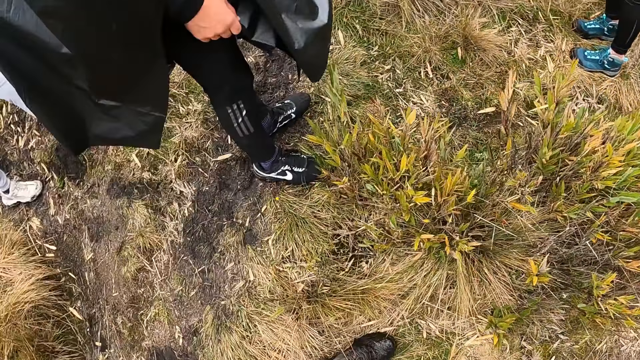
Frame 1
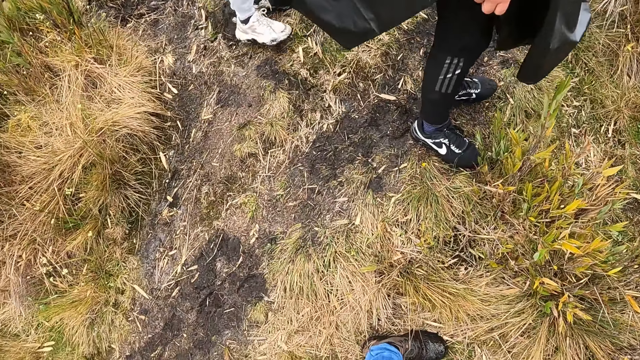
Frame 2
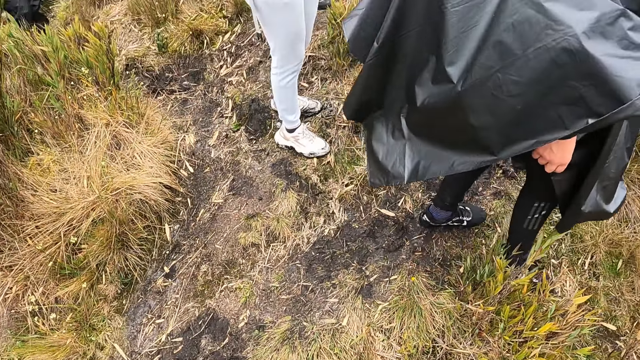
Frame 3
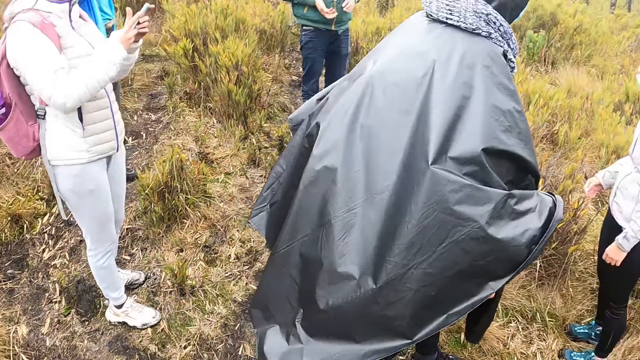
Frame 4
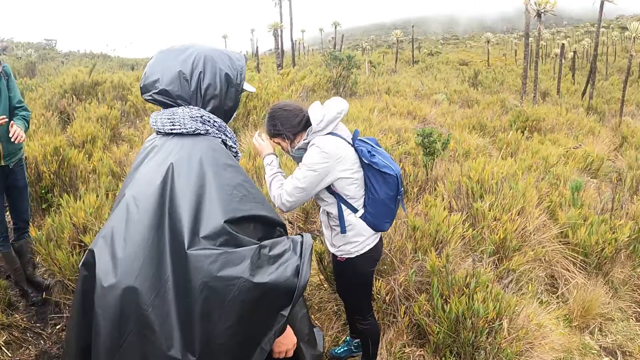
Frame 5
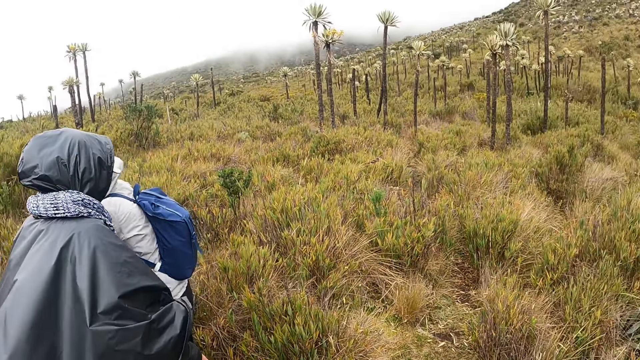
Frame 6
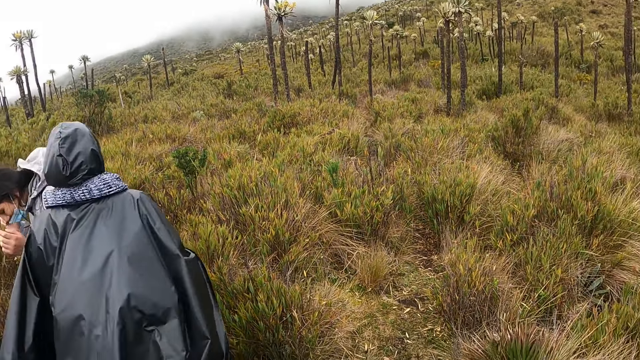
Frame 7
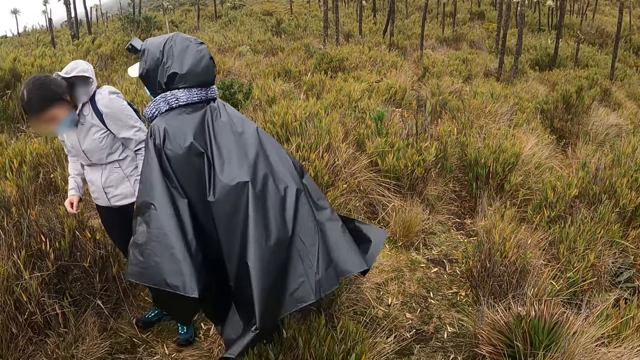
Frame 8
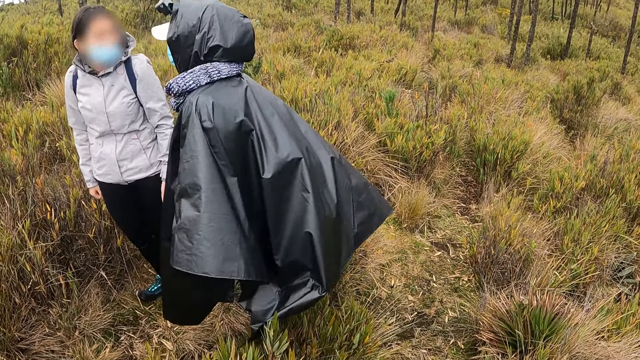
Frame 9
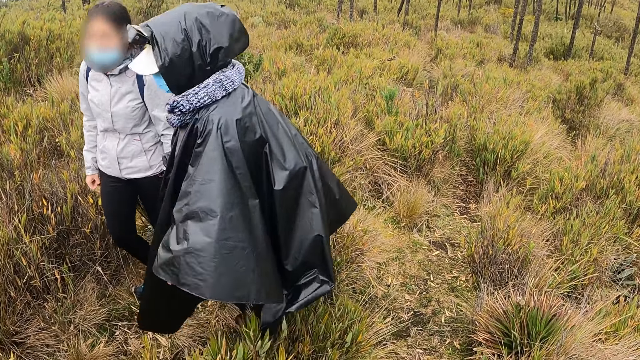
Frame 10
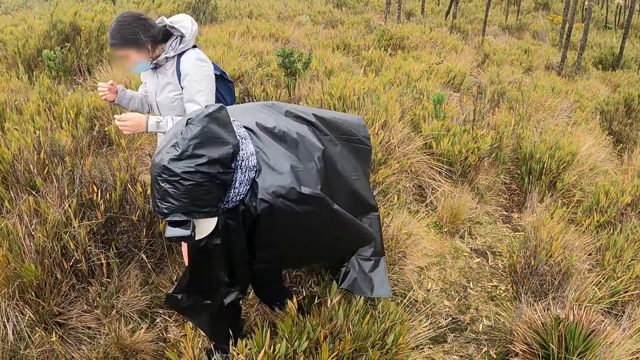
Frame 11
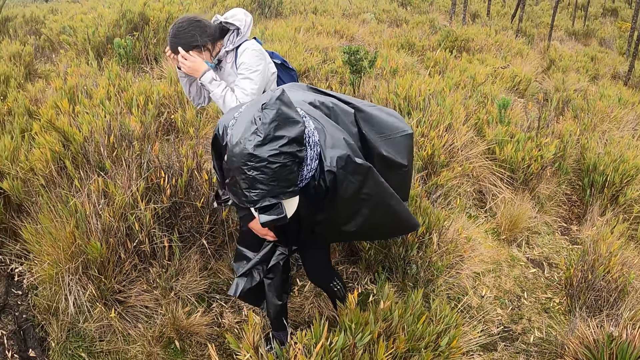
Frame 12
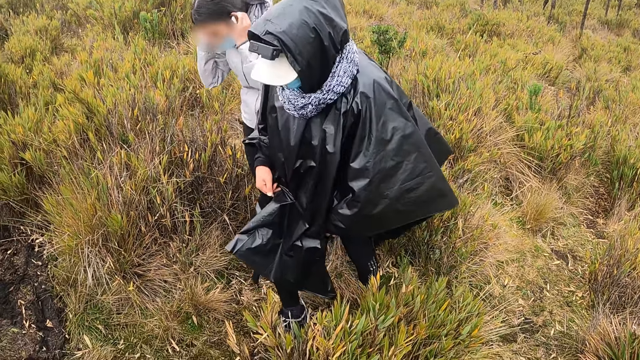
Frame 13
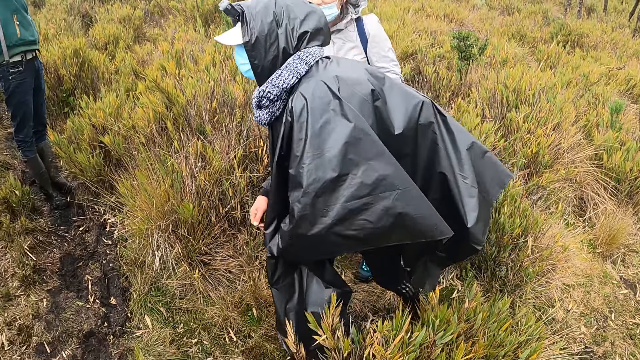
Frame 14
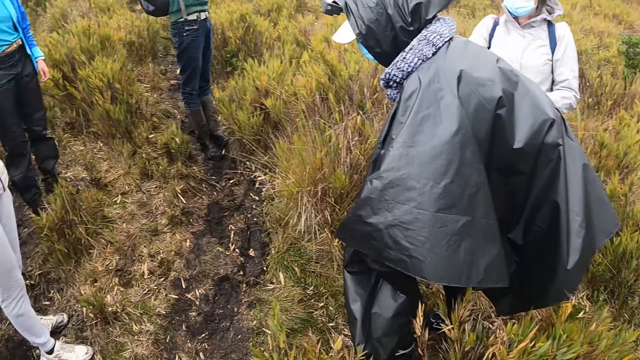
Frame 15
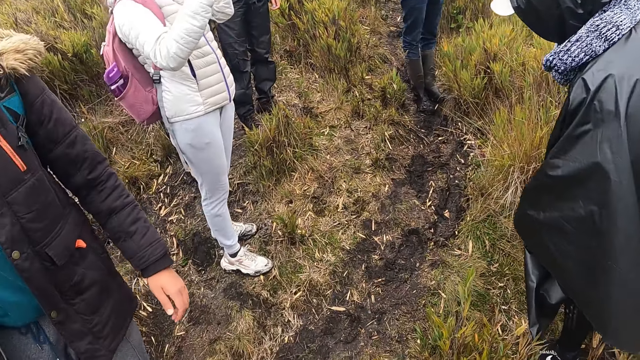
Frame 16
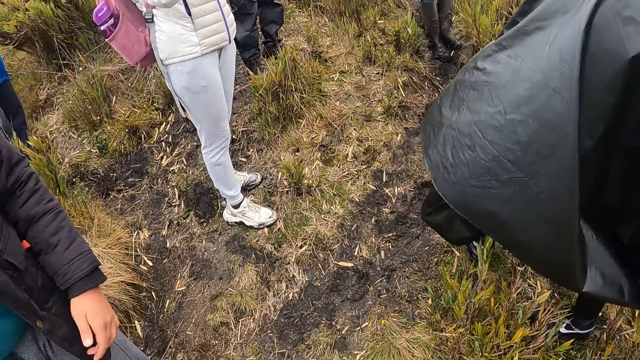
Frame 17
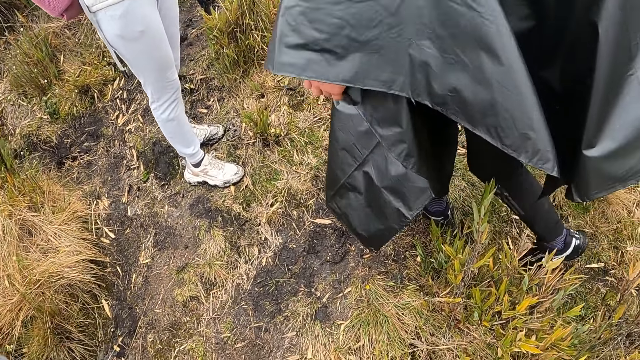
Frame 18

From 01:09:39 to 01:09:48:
The man walks towards the woman on the pathway. The woman converses with the man.

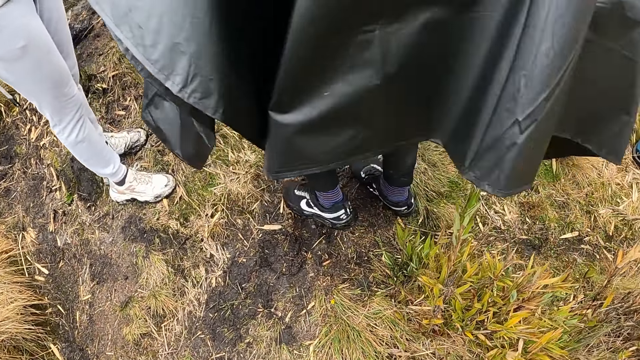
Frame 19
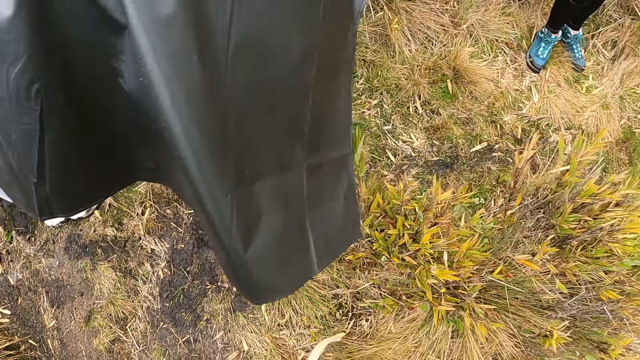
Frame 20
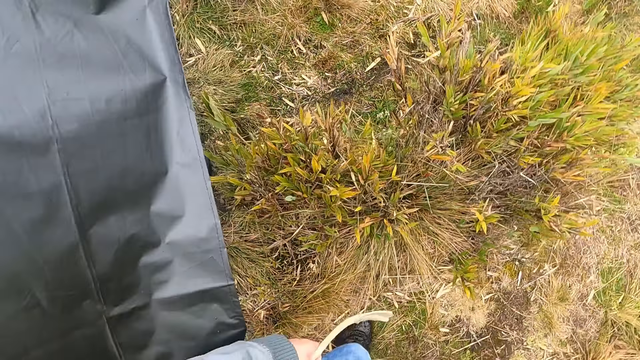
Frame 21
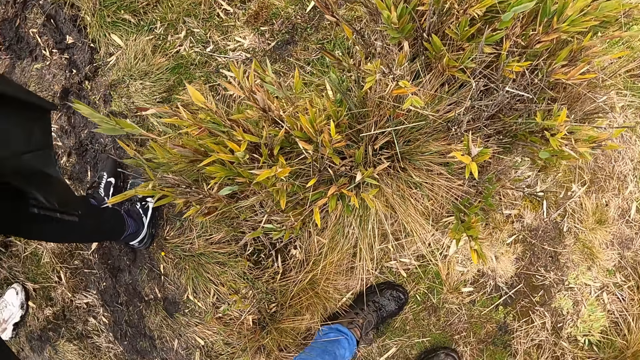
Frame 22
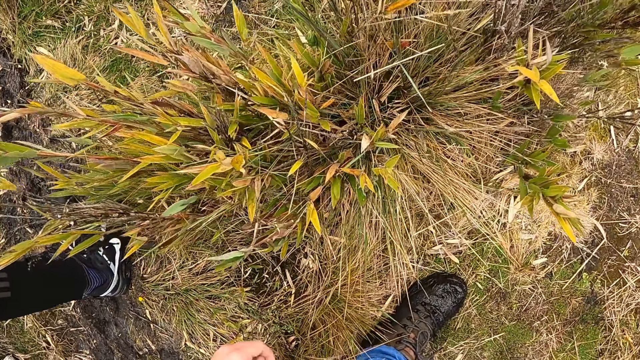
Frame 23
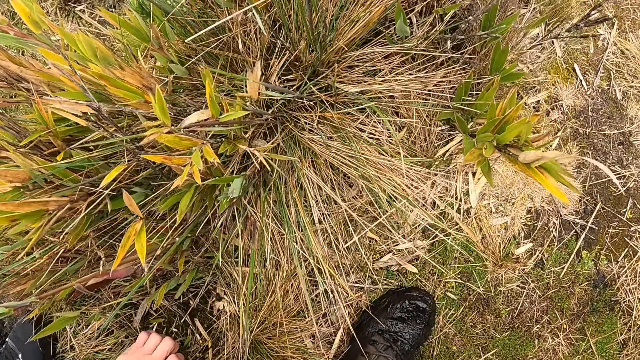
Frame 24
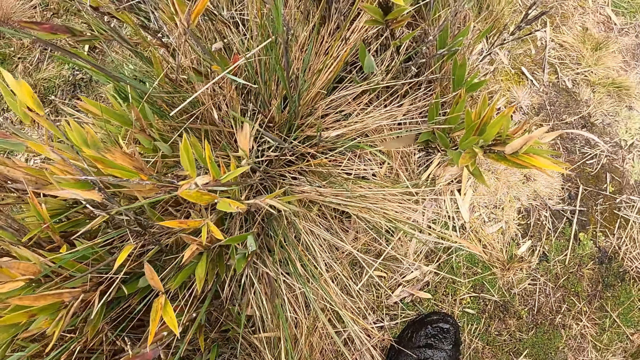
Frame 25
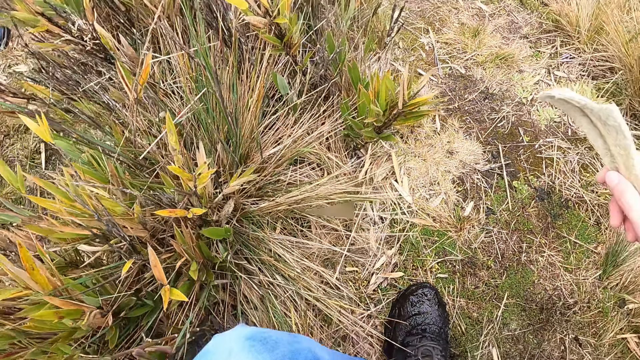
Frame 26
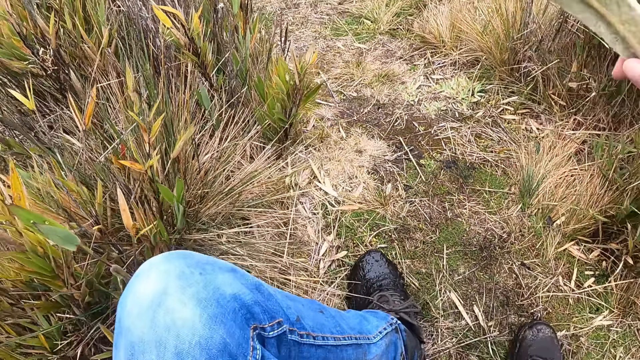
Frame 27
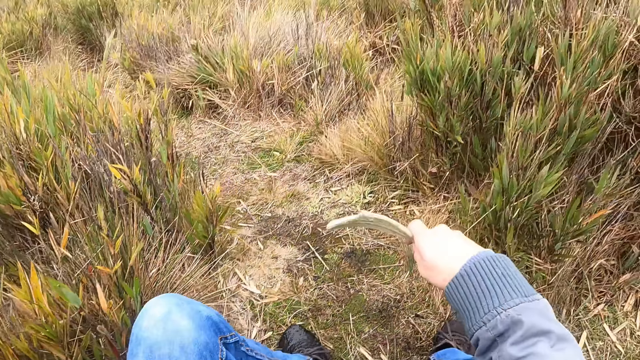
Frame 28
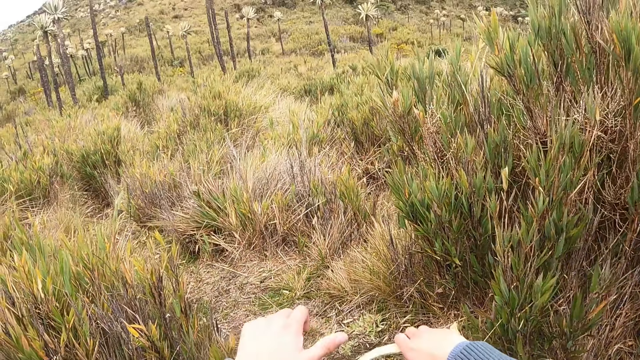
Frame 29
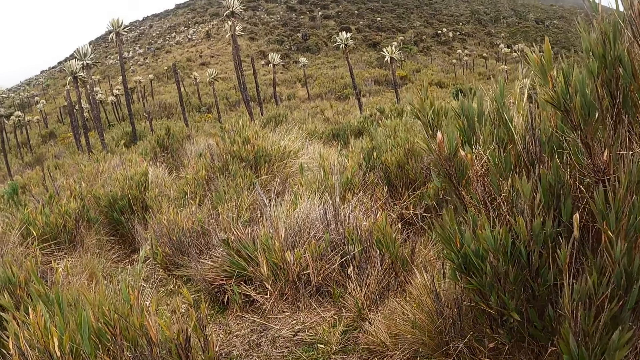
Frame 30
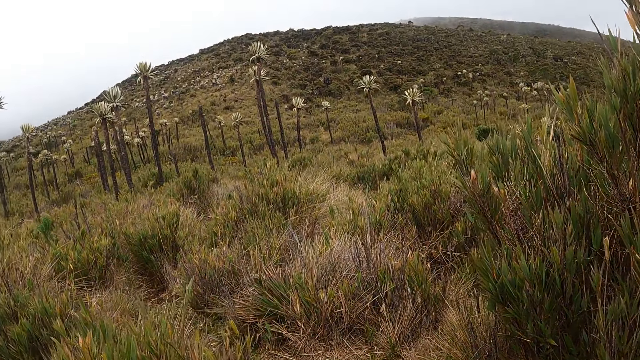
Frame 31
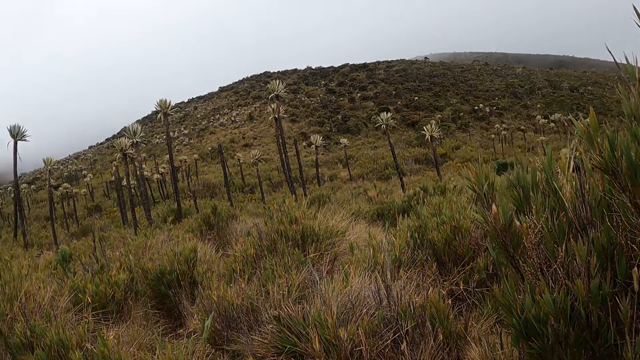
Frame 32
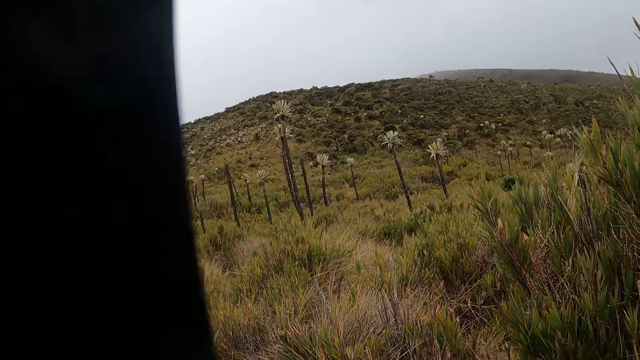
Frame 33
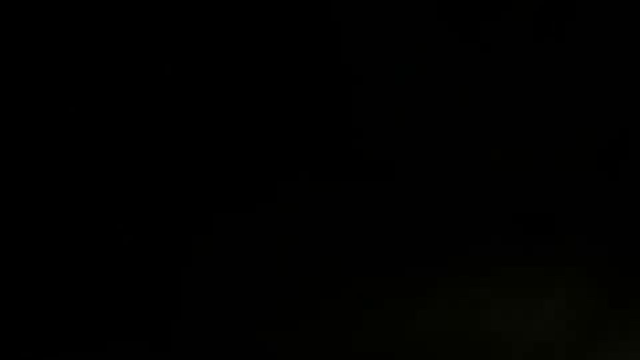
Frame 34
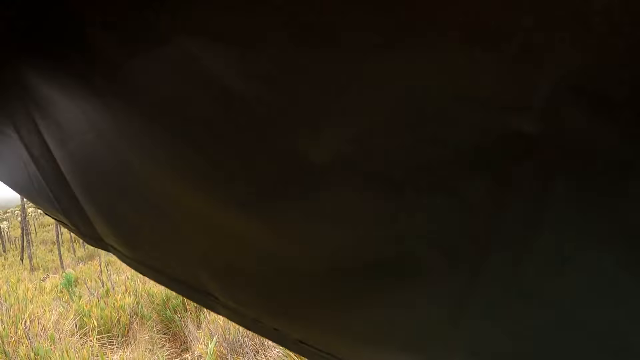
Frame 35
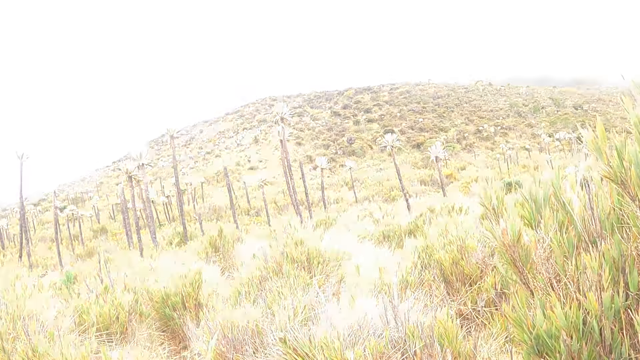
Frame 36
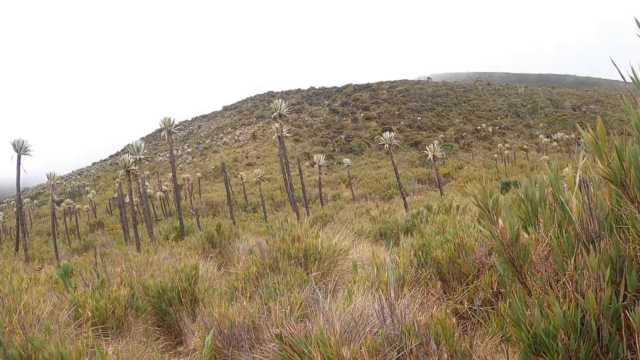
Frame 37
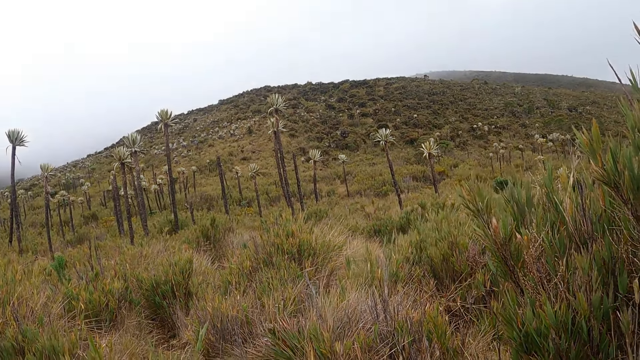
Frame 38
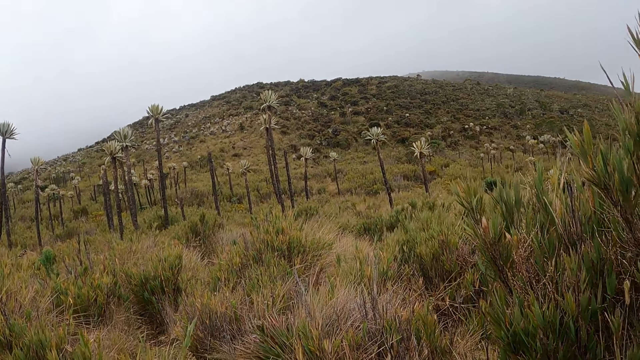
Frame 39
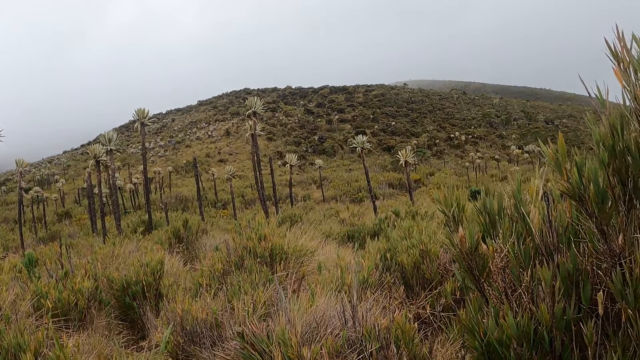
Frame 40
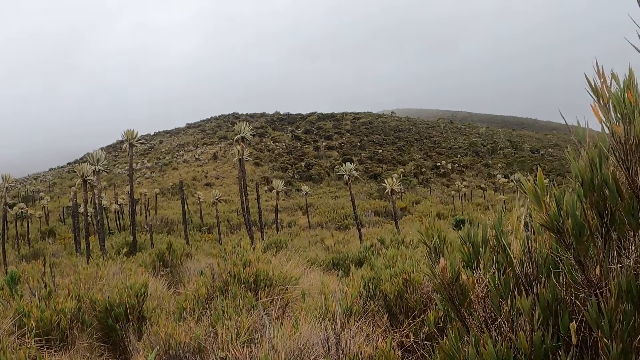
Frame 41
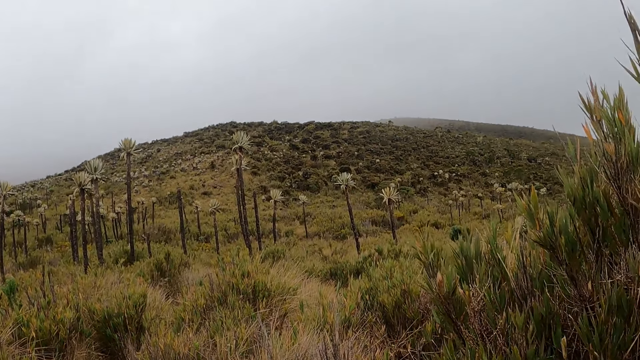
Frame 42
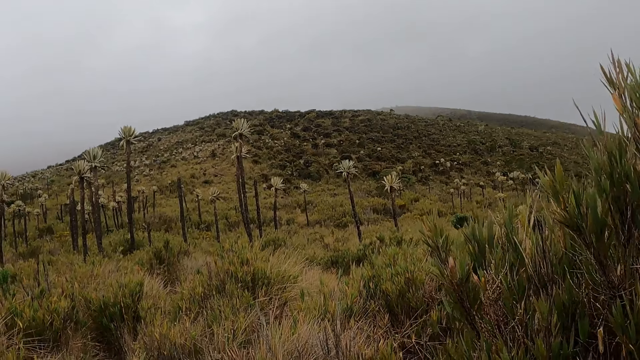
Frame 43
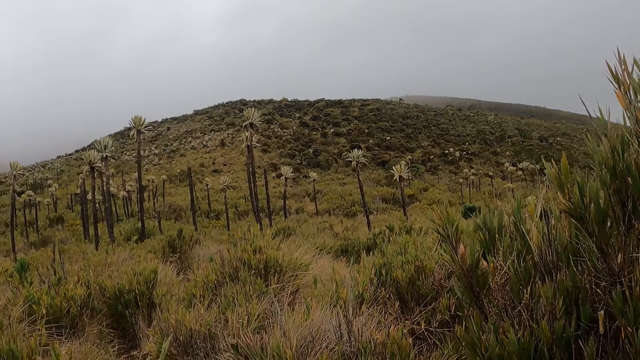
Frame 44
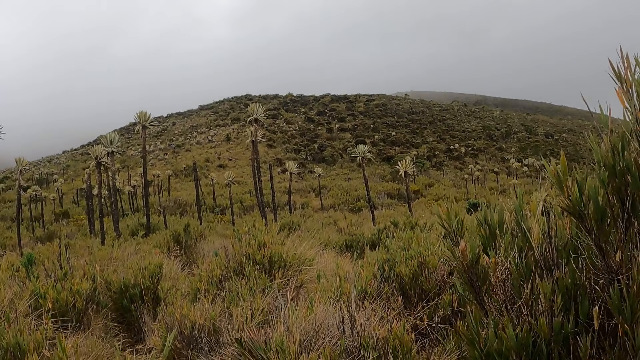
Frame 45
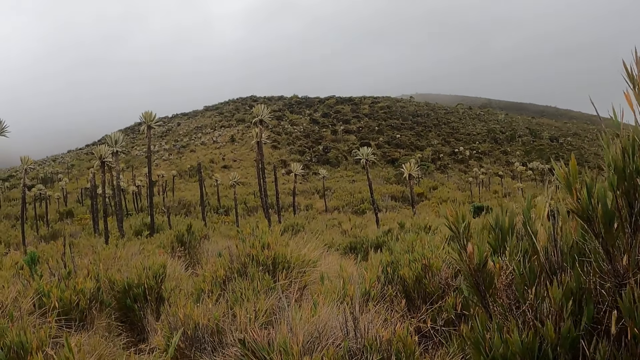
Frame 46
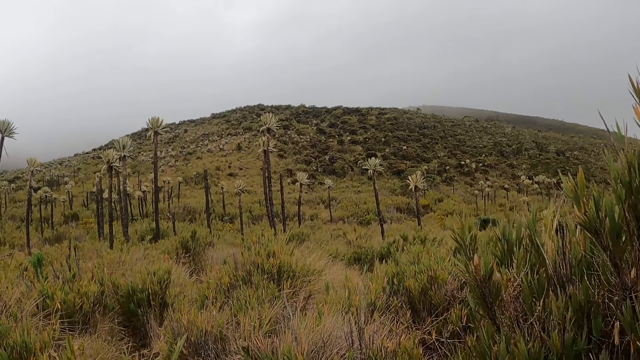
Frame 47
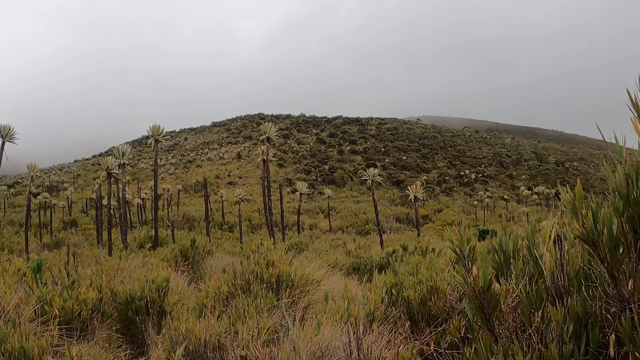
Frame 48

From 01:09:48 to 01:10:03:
The camera wearer sits on the ground in the bush. They cut grass. They look around the nature.
